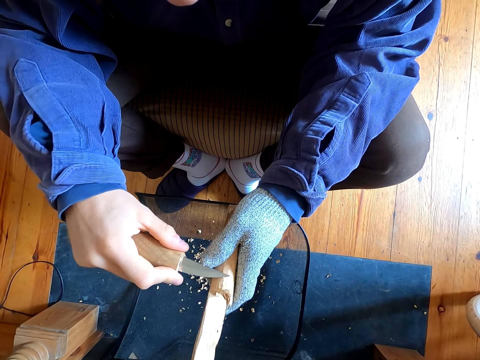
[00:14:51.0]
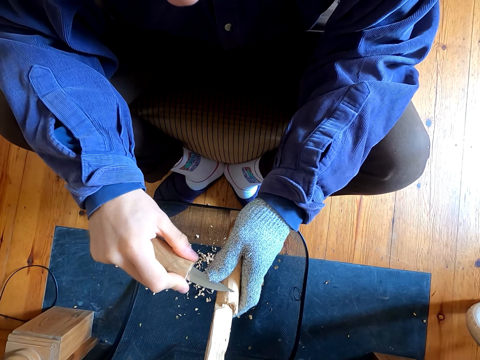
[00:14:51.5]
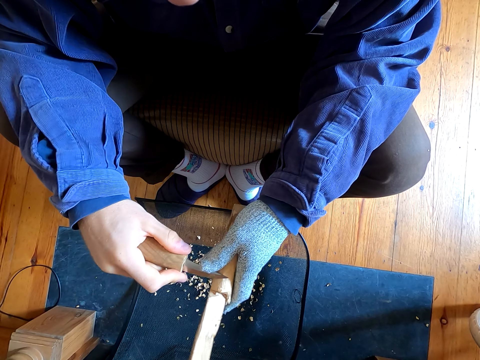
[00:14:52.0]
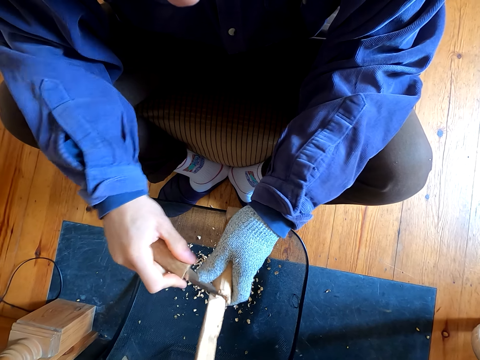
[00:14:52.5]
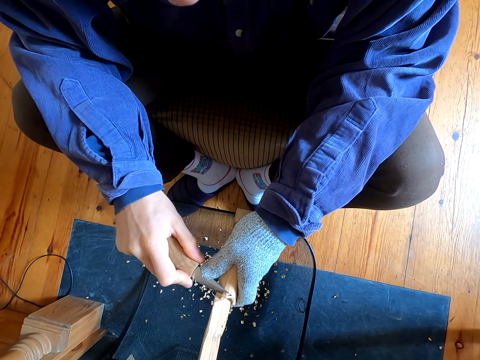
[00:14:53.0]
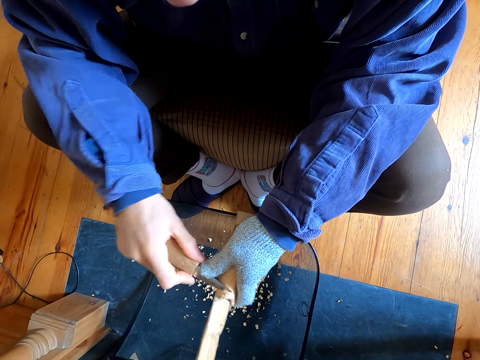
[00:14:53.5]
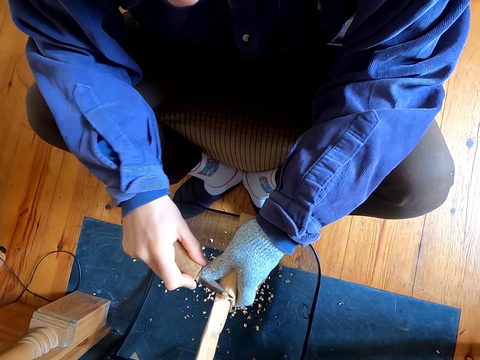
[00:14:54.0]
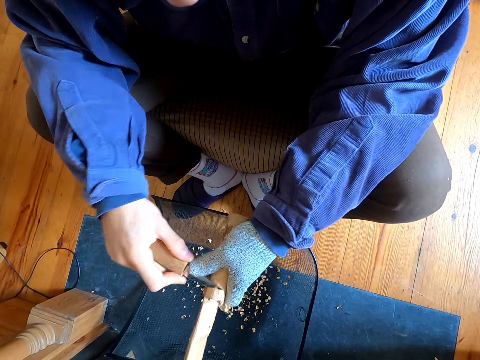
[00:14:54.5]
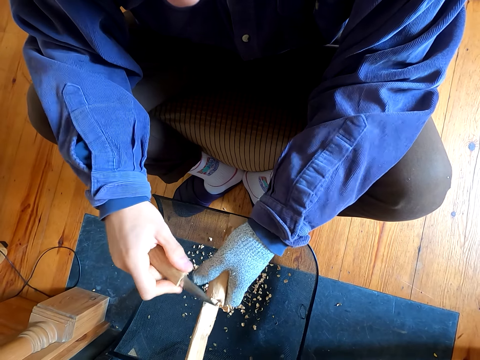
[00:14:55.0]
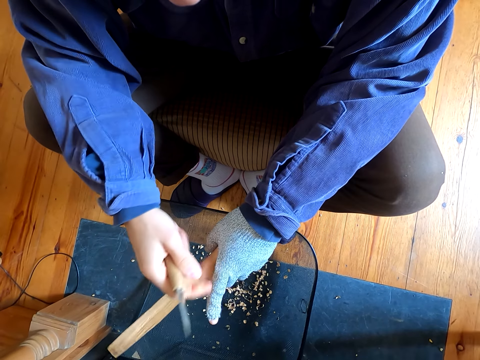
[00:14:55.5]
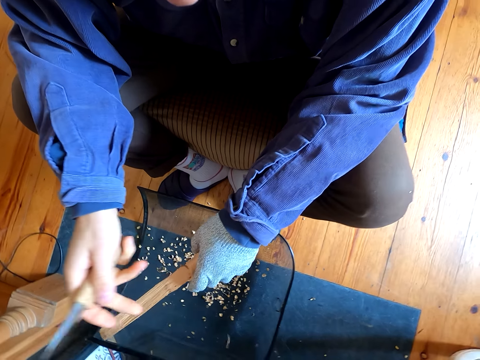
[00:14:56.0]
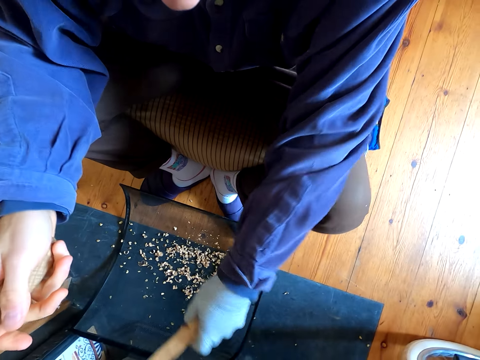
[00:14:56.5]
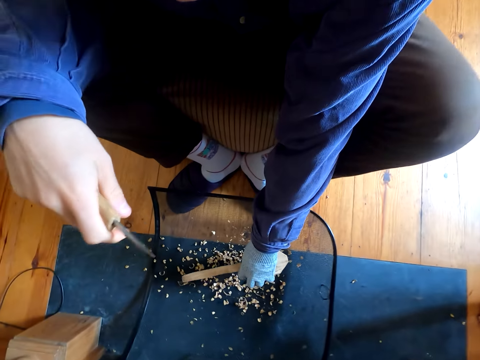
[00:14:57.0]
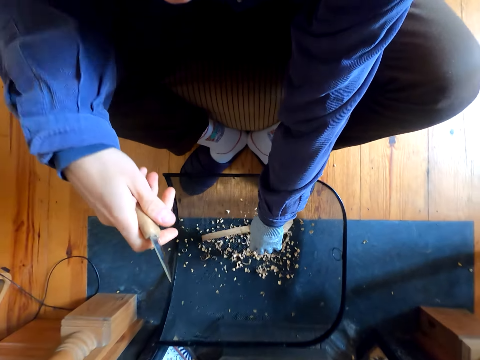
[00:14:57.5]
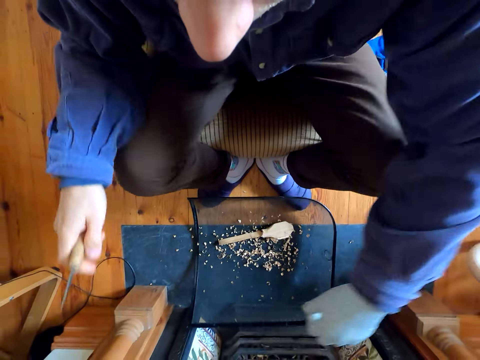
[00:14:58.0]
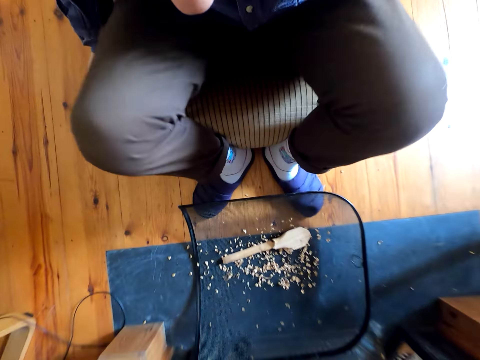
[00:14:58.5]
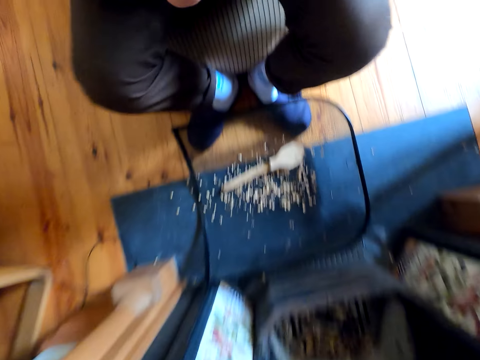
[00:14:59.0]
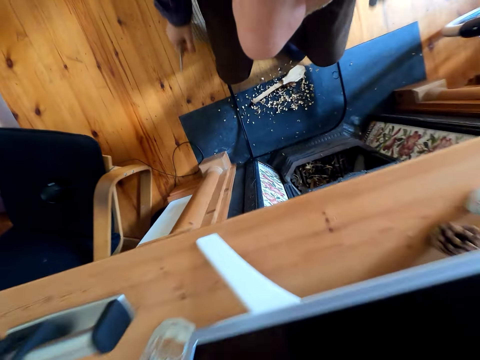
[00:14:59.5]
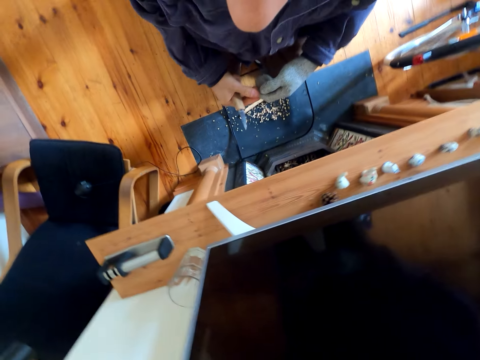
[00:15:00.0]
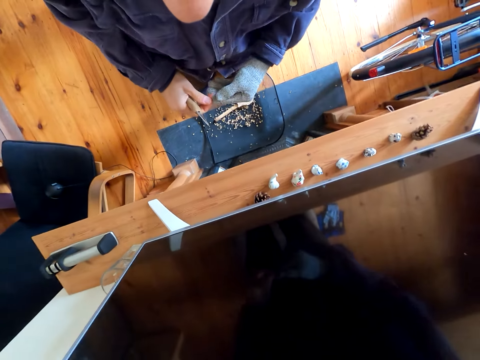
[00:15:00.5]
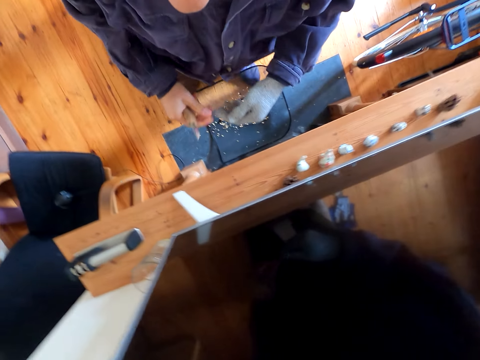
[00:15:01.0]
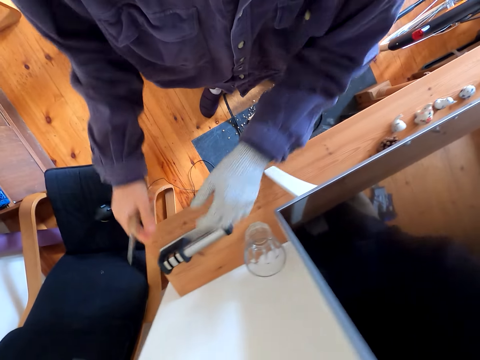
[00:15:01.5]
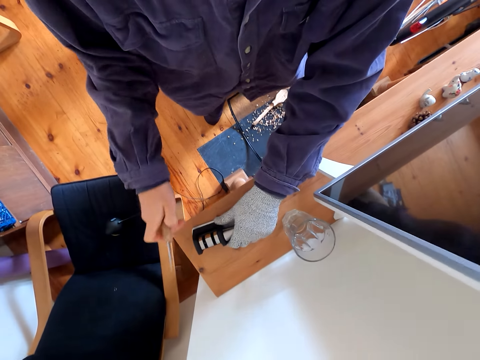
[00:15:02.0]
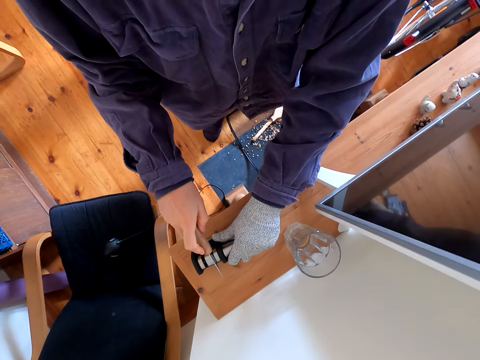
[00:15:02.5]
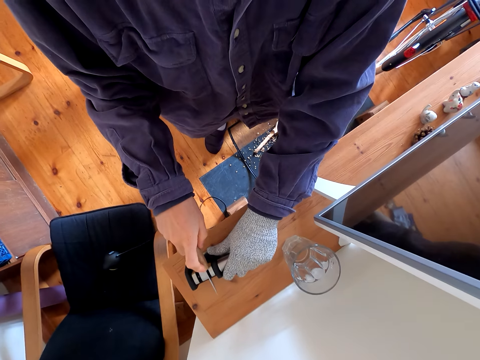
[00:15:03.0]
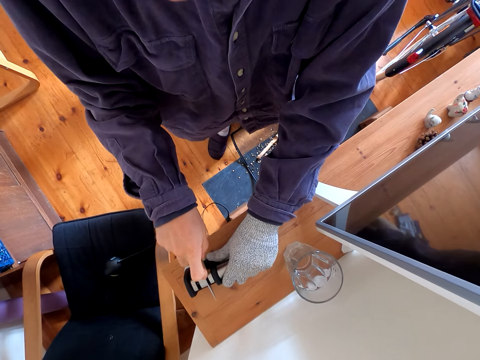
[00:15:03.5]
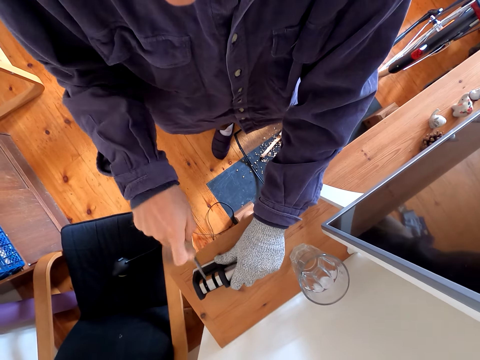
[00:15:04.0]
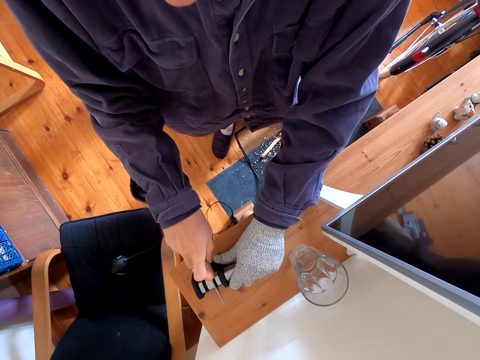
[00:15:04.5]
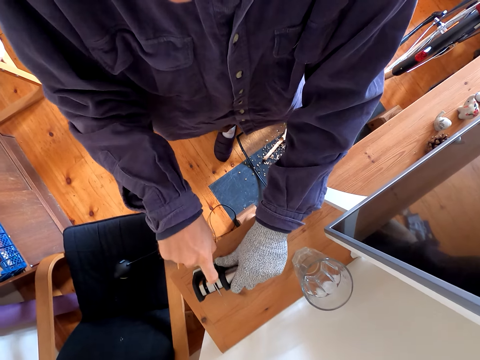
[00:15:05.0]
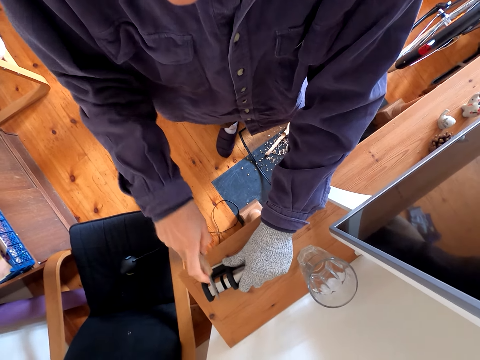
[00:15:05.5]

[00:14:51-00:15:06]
The camera wearer removes the outer layer of the wood. They put the wooden spoon in the bowl and stand up. They touch the seat, touch the gloves, and touch something. They grind the knife on the grinder.

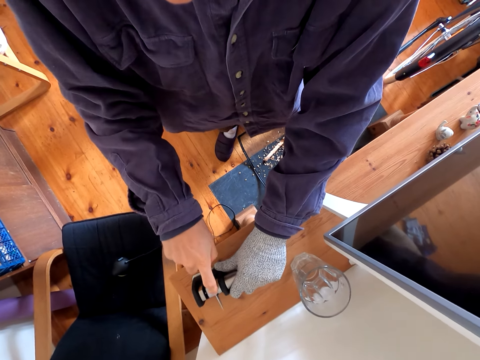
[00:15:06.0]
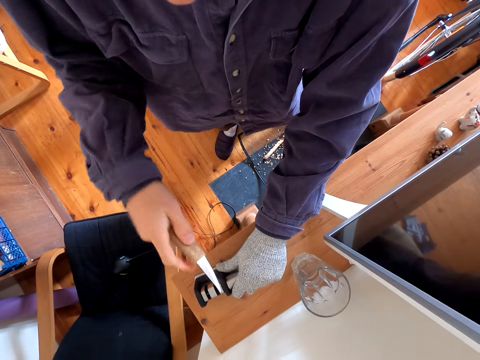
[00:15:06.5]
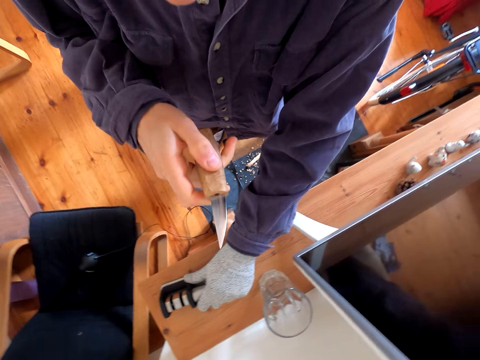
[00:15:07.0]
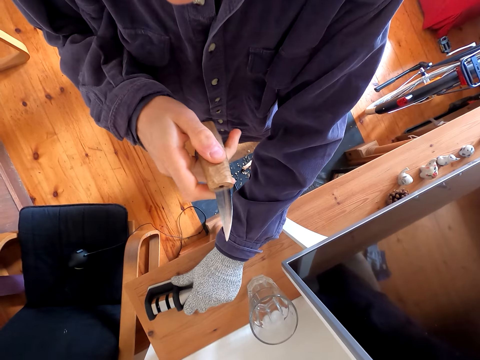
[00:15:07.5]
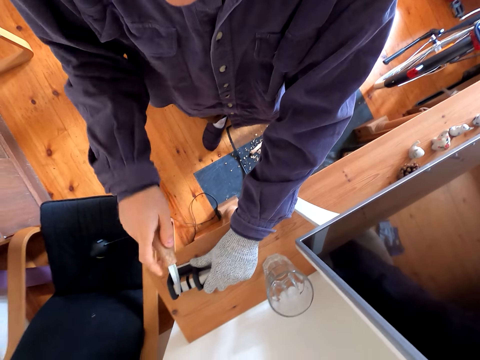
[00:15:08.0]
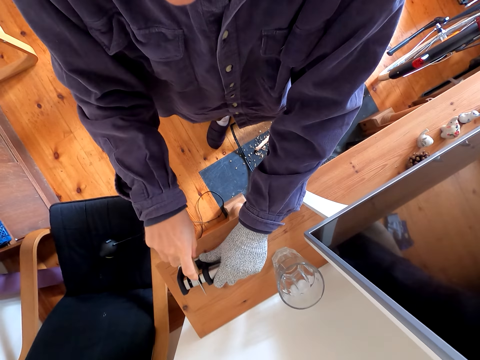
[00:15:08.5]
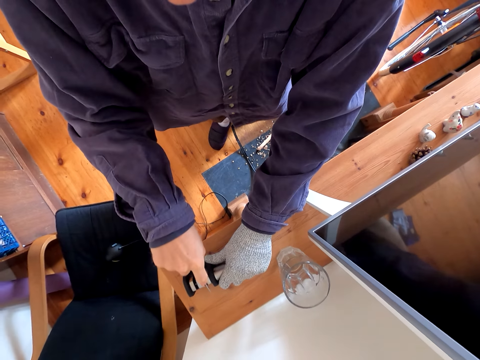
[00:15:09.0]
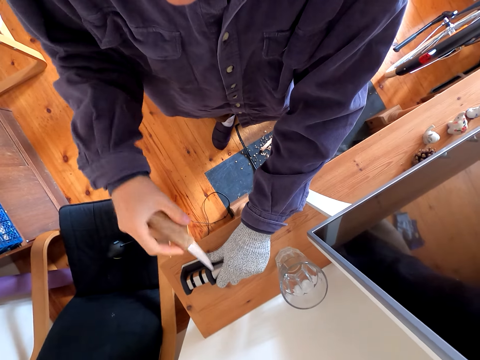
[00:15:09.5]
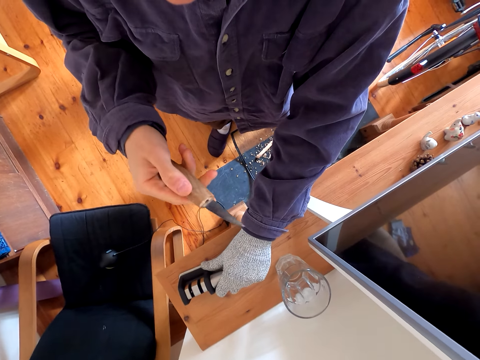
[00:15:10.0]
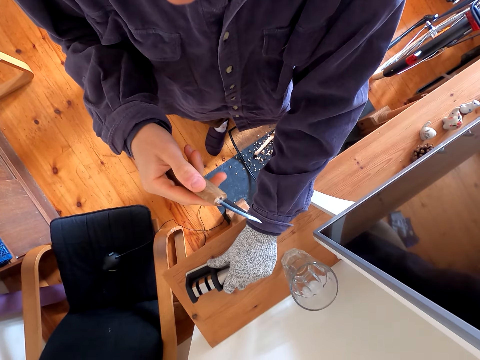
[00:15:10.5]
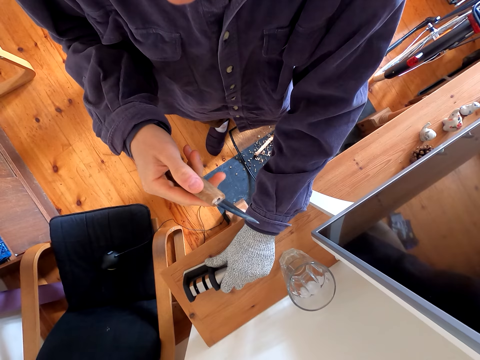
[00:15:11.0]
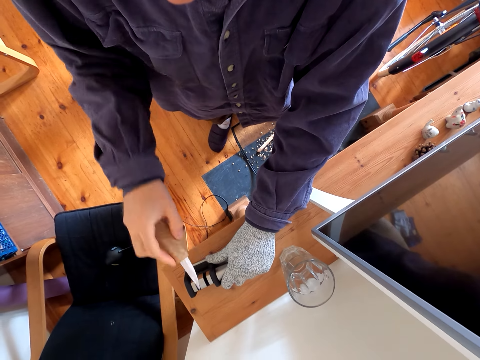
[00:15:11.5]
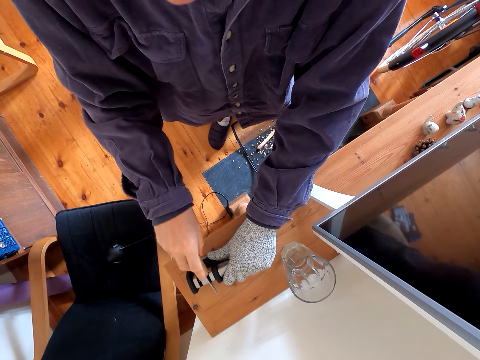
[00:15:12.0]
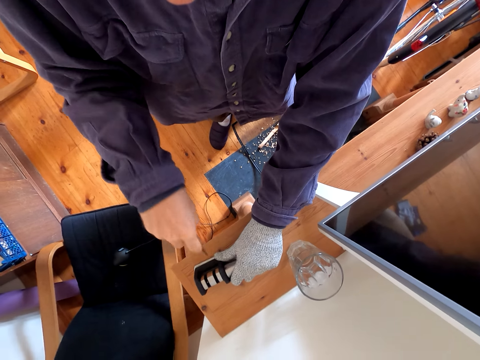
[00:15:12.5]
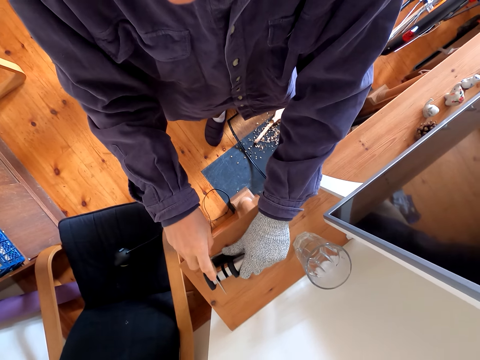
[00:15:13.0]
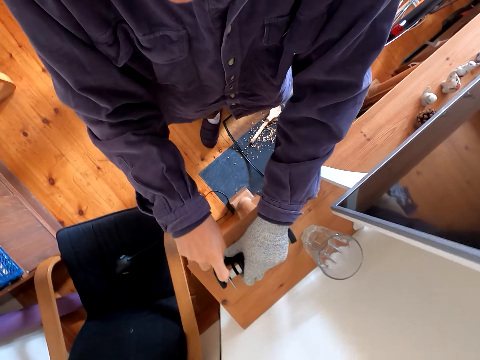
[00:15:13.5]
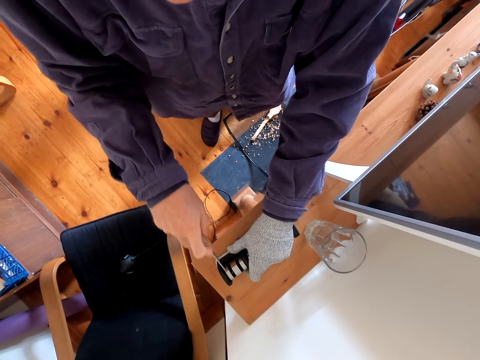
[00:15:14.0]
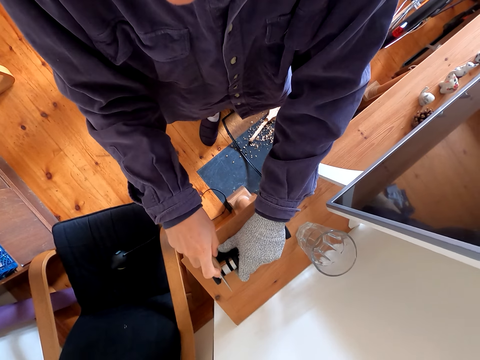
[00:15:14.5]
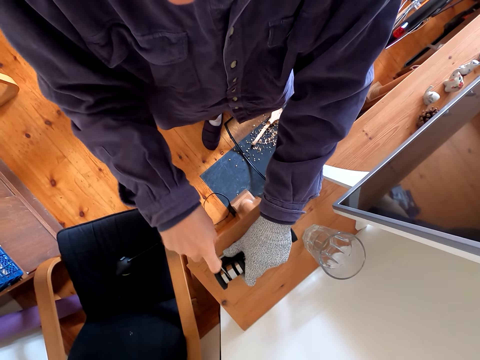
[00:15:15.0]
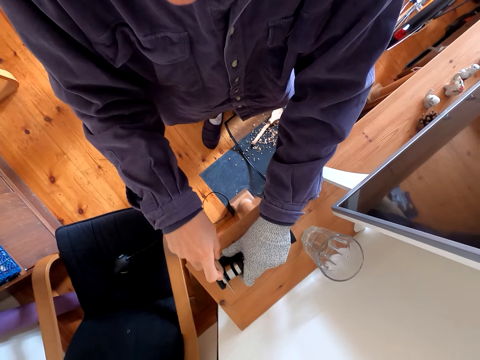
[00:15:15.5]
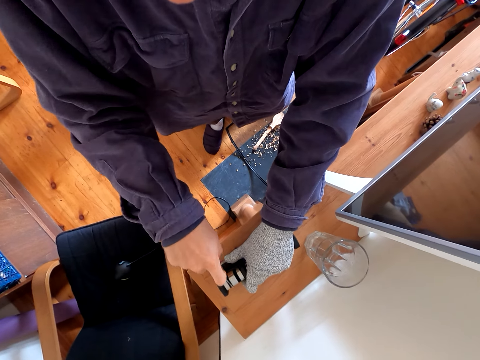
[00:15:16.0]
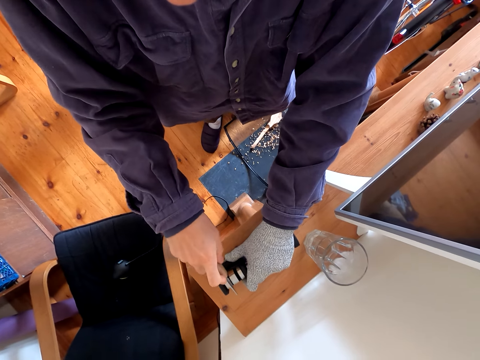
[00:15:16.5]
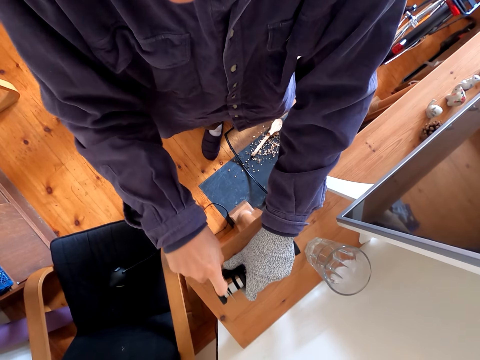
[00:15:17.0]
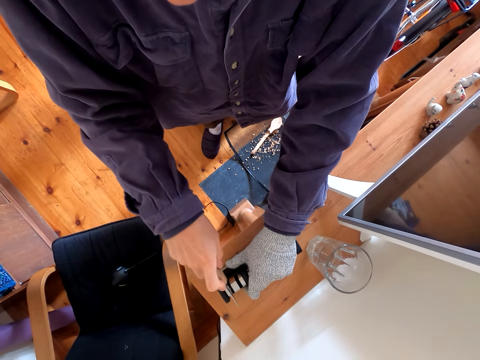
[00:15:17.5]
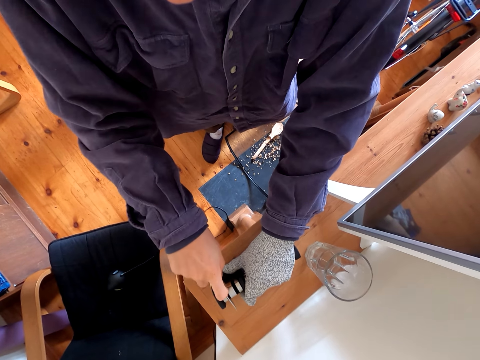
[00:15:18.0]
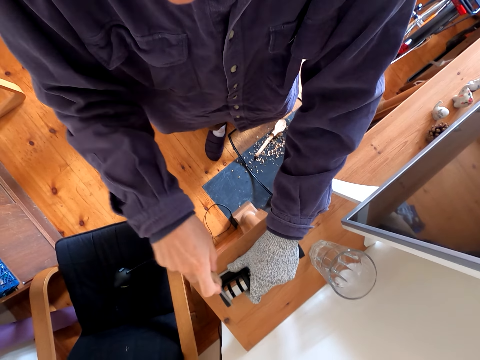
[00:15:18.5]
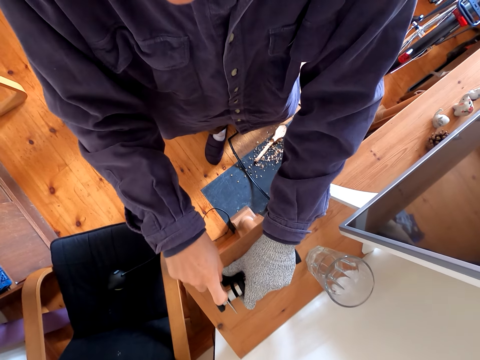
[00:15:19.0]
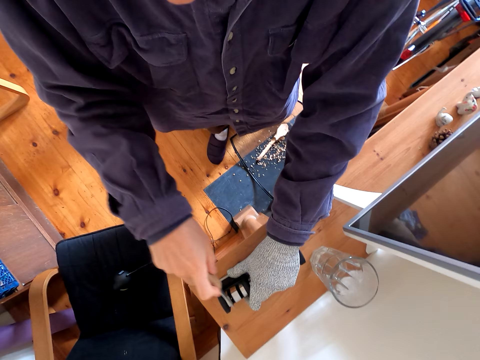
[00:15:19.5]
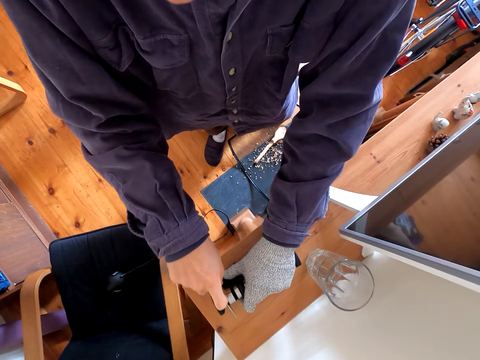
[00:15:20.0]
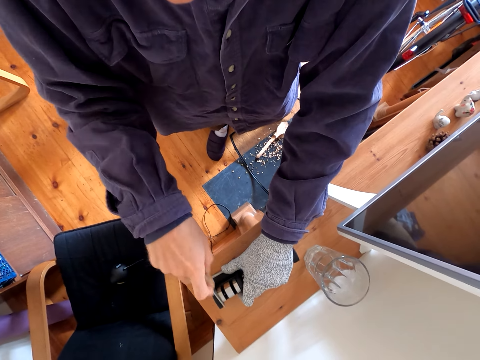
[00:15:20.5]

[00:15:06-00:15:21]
The camera wearer stares at the knife. They grind the knife on the grinder. They stare at the knife. They grind the knife on the grinder.
